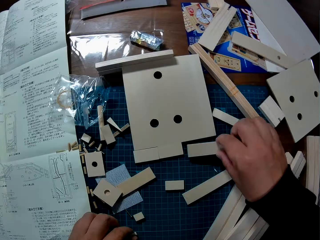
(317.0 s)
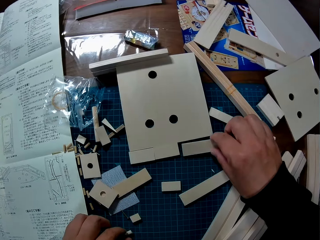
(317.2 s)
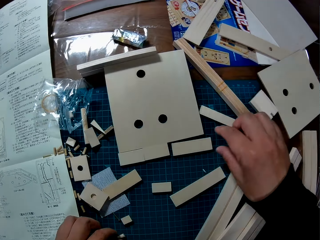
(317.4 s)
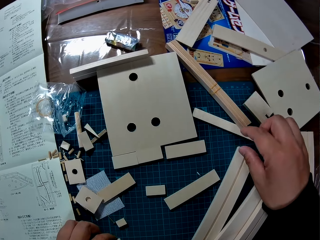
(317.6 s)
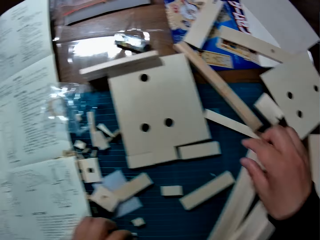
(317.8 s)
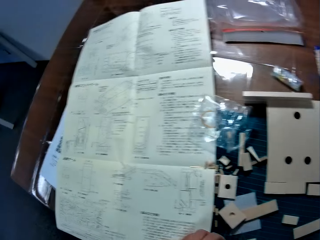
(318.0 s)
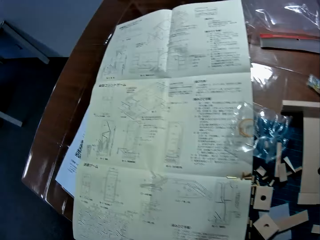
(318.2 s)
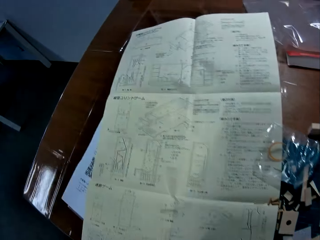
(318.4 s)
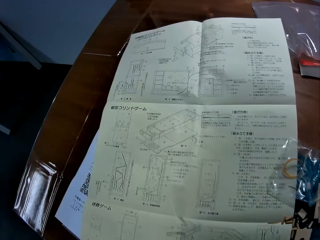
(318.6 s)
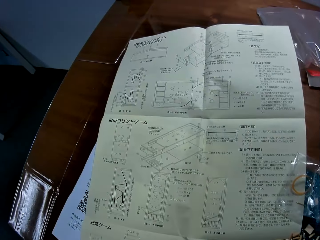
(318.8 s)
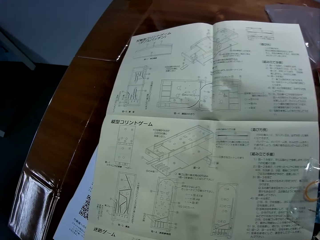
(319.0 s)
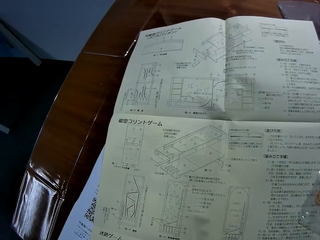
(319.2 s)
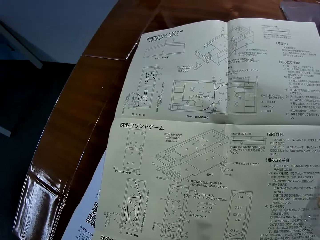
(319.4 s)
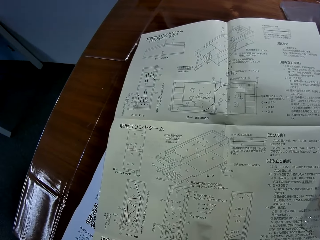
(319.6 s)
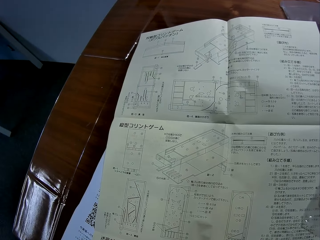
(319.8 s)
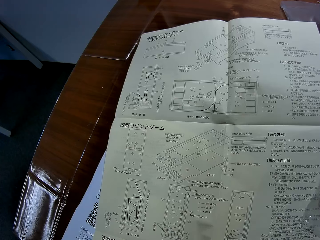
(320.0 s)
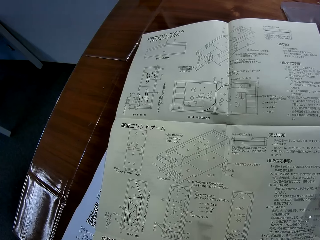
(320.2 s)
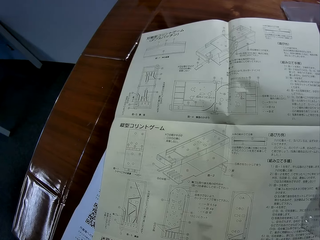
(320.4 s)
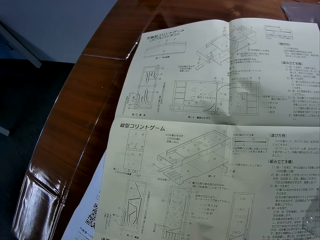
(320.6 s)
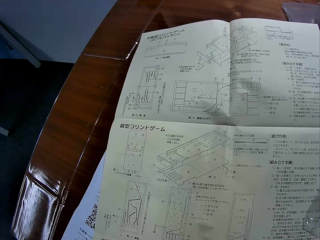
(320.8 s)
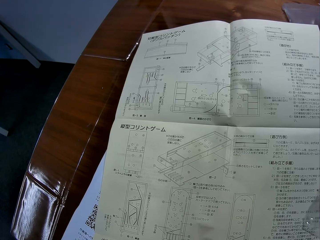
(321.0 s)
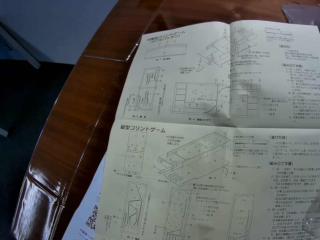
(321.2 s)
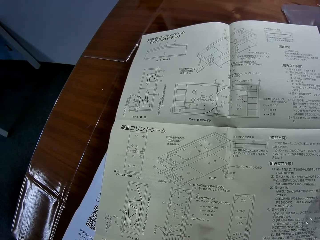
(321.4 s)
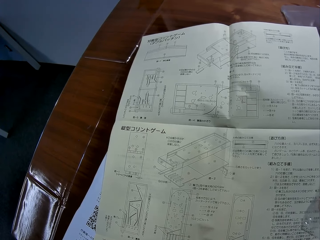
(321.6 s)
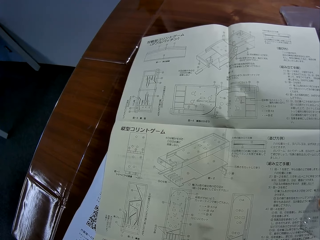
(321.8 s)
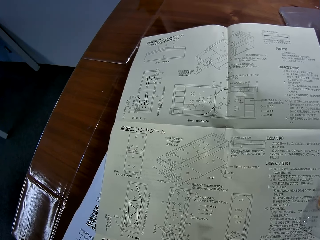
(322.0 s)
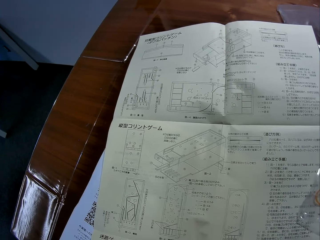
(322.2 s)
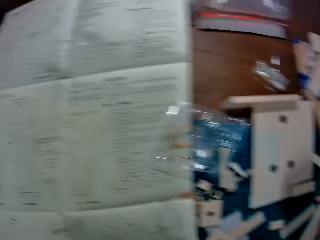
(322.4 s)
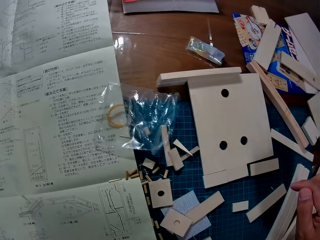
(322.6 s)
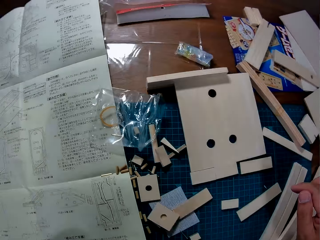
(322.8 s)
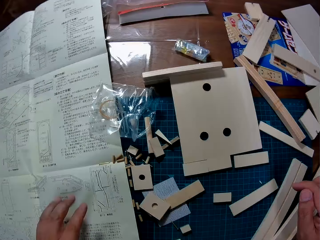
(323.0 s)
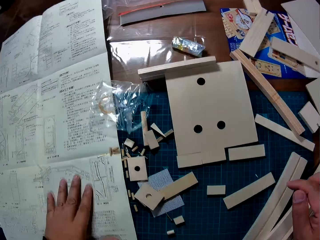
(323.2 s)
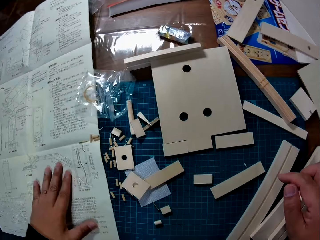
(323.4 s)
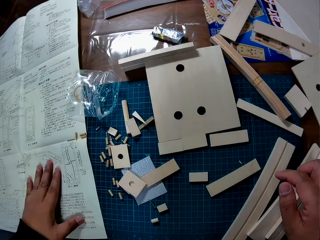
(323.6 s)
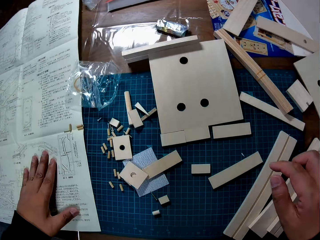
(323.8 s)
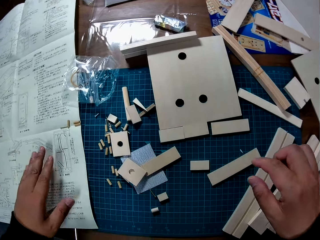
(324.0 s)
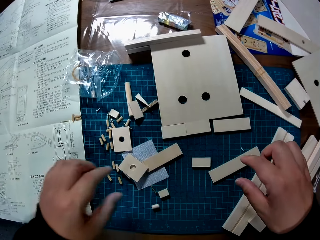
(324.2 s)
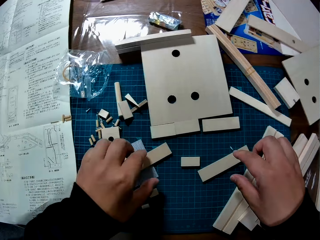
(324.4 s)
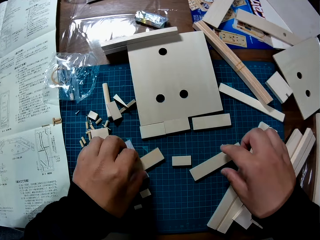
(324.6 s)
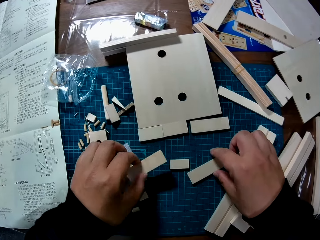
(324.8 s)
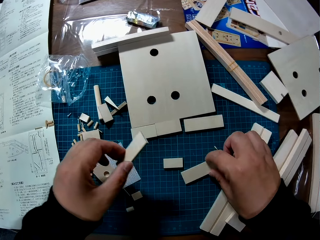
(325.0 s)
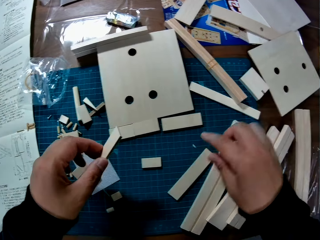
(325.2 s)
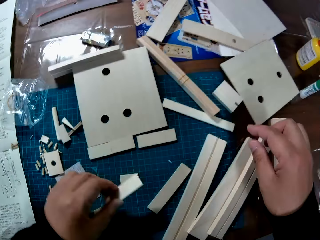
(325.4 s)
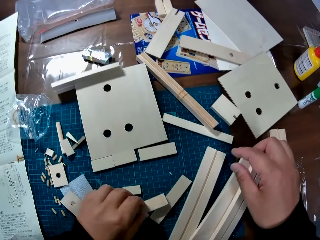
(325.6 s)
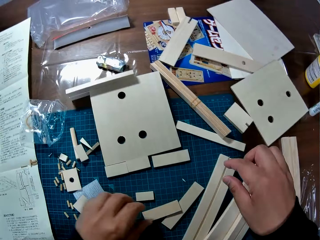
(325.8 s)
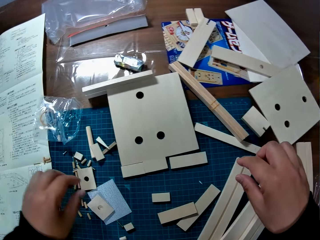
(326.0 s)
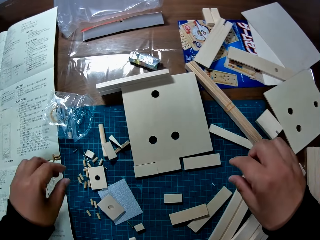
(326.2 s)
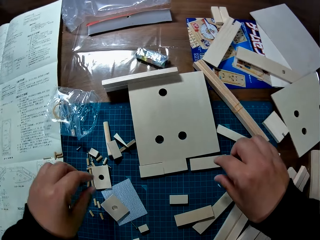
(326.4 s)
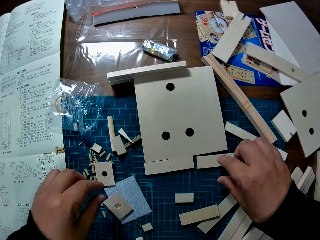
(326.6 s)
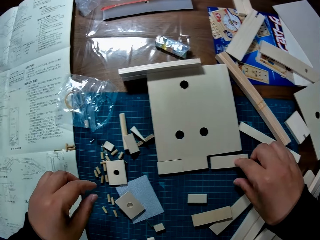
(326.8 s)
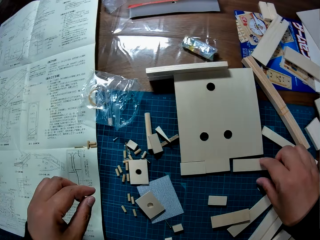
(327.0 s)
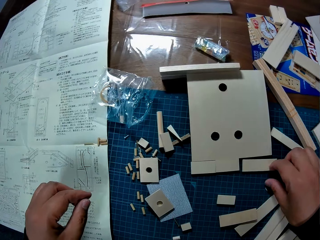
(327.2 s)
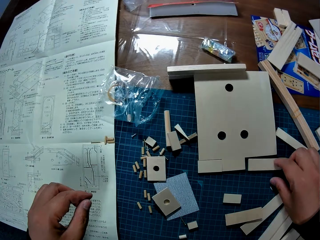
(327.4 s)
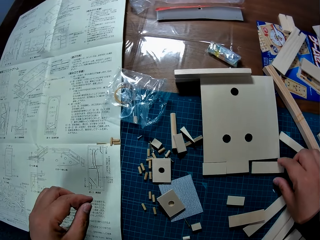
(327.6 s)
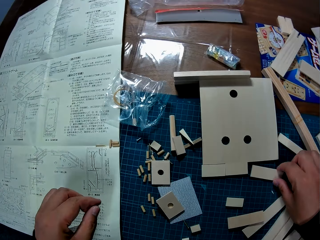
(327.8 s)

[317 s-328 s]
The camera wearer picks up a piece of wood from the table with his right hand. He drops the piece of wood on the table. He turns to the modelling manual. He stares at the blueprint on the table. He turns to the right. He moves the blueprint on the table with his left hand. He picks up a piece of wood from the table with his left hand. He drops the piece of wood on the table.

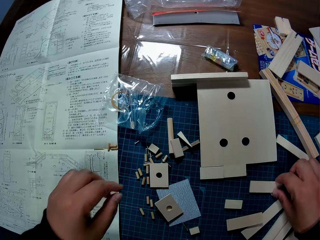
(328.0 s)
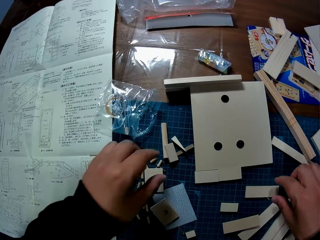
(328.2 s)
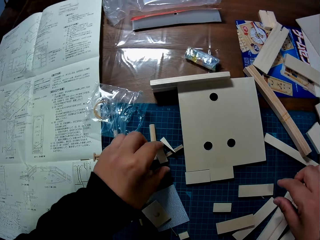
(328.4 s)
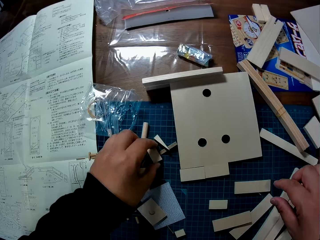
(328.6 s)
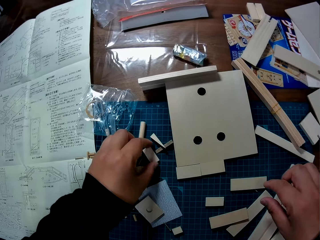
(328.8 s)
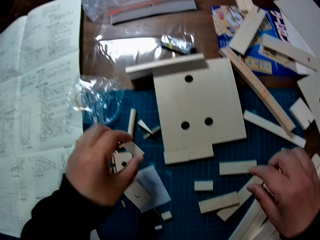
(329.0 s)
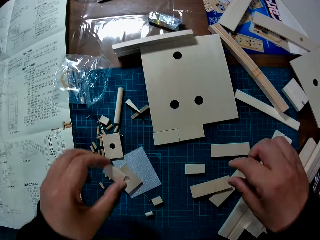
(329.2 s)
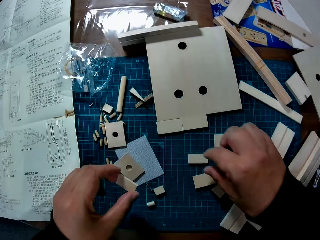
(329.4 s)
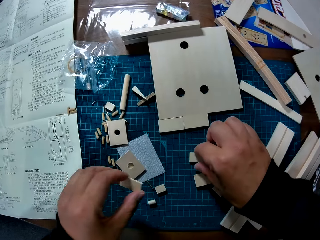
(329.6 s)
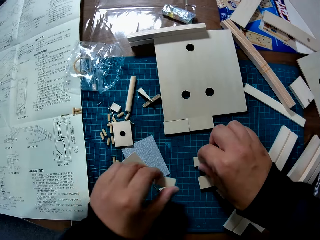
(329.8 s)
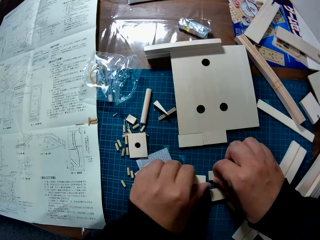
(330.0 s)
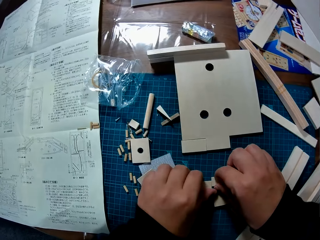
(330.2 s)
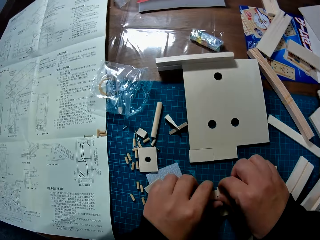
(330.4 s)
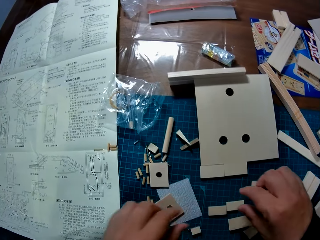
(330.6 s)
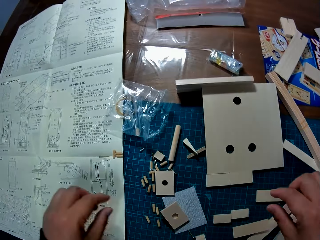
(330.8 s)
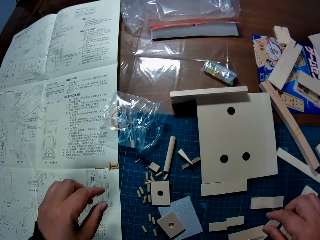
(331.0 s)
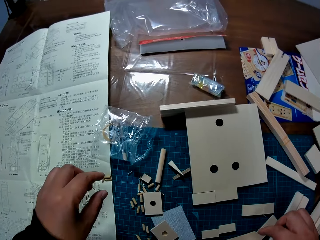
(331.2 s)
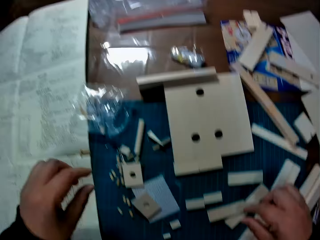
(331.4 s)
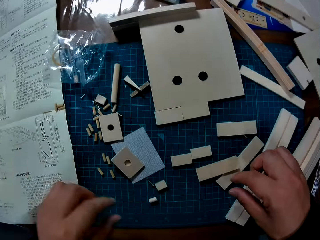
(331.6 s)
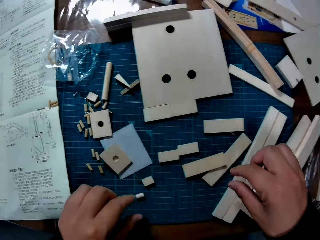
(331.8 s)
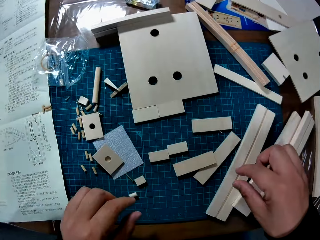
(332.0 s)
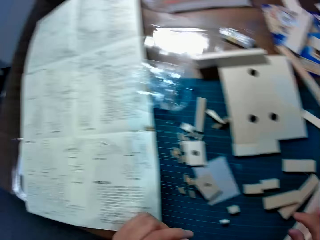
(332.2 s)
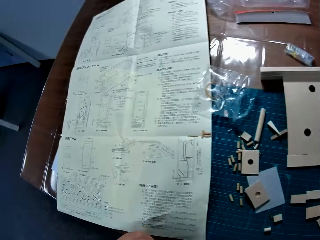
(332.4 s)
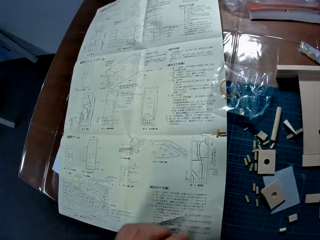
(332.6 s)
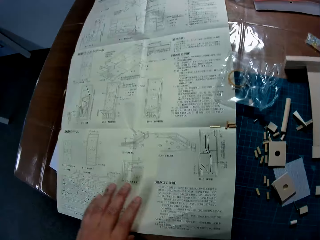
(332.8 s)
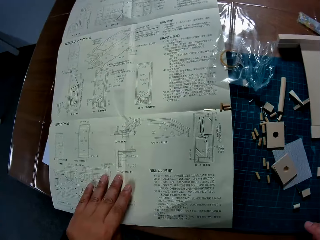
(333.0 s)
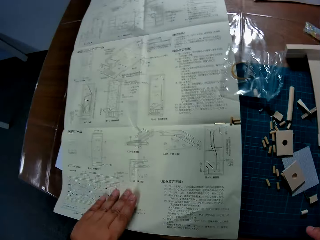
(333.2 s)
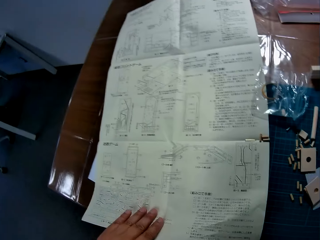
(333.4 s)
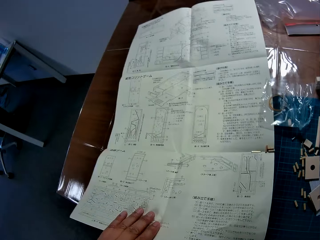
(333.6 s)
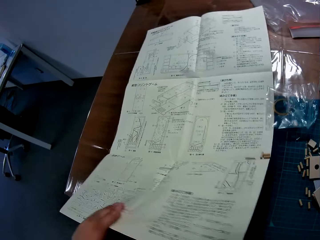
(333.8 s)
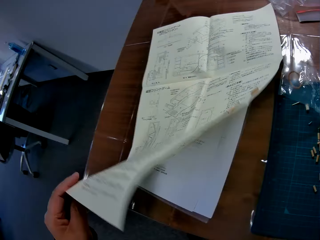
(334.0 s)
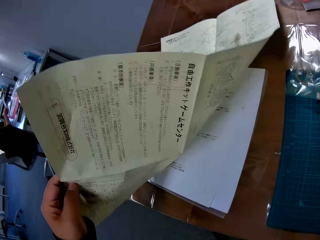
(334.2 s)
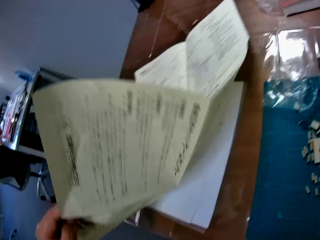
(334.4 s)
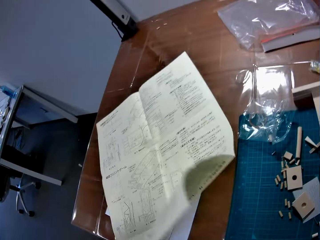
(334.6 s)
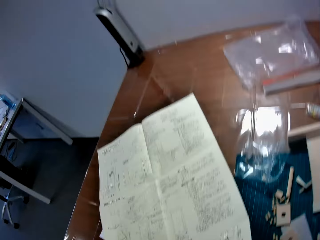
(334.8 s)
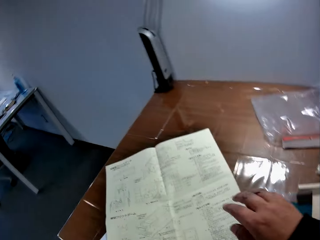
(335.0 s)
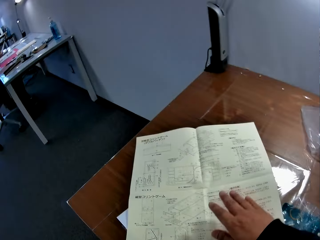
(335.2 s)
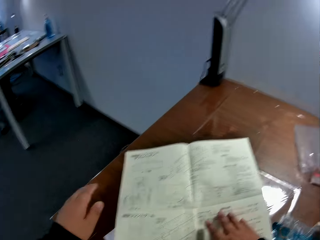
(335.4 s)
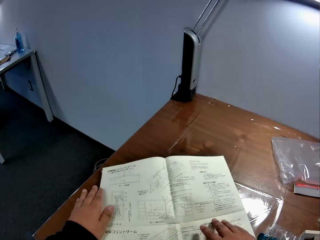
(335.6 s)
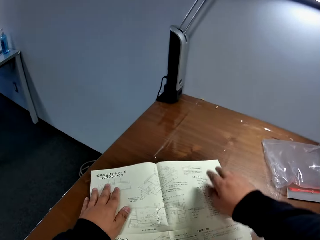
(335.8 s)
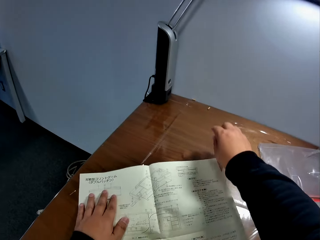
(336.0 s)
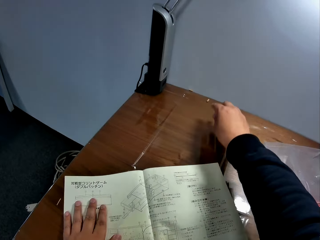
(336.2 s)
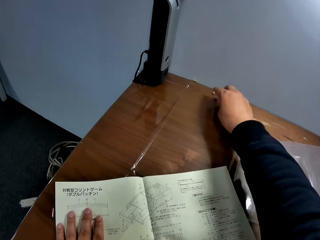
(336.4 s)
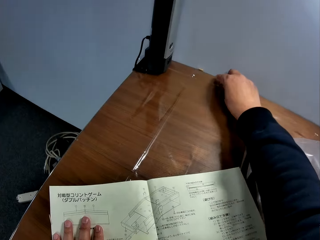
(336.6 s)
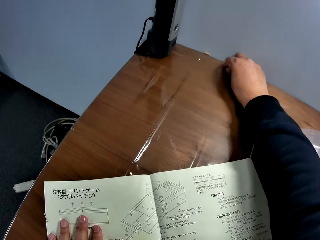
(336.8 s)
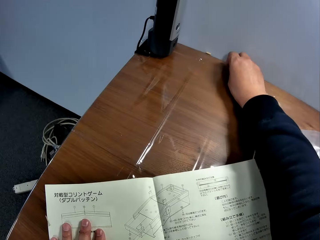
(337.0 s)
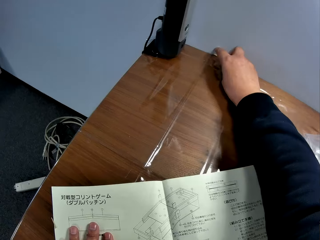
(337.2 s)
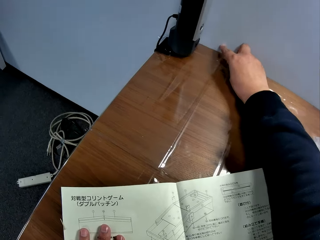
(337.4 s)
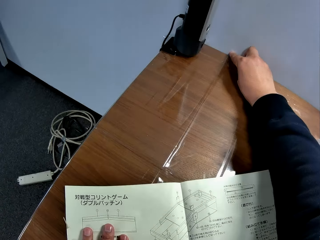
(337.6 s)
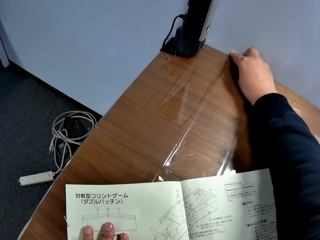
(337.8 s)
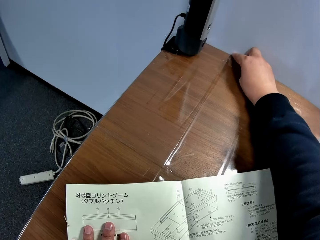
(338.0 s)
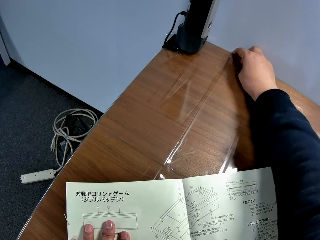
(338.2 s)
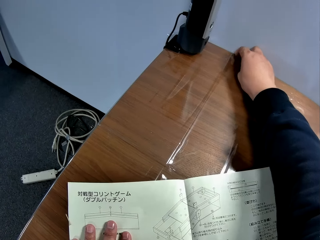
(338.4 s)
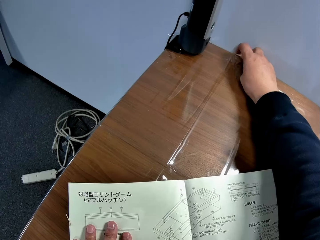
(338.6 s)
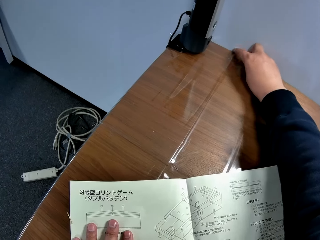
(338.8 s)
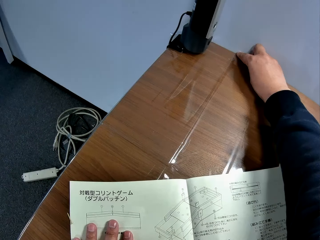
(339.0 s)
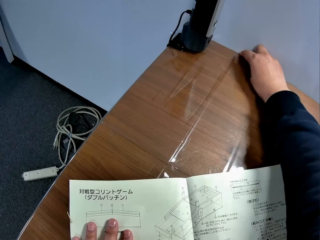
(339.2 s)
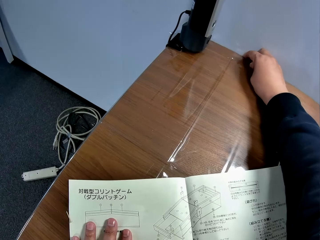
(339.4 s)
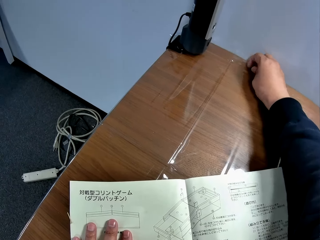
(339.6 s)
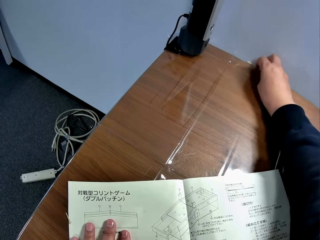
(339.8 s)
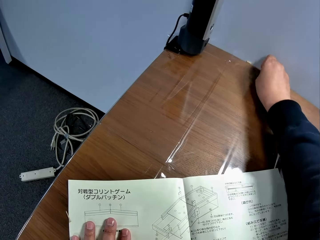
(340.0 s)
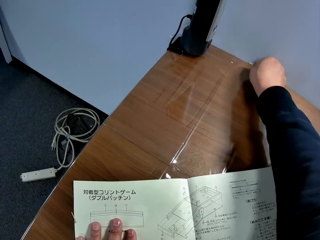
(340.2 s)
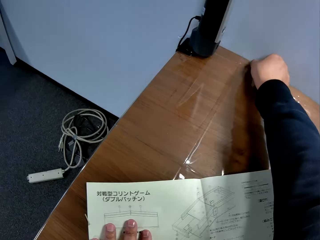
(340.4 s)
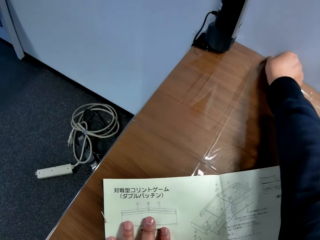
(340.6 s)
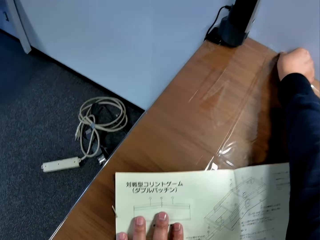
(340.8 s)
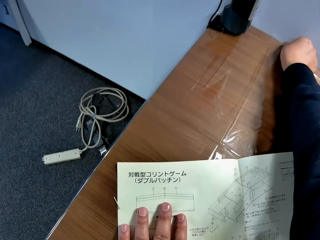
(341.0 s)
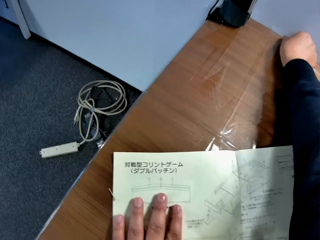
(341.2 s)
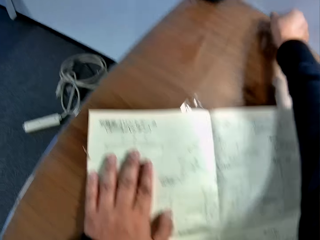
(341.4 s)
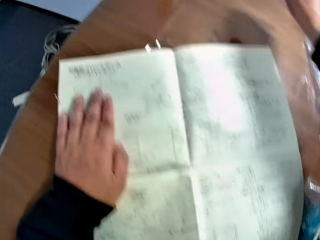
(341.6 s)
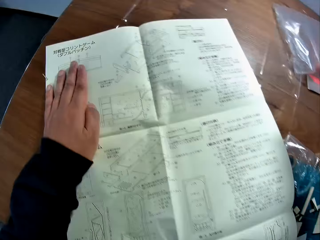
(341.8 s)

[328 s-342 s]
The camera wearer moves a piece of wood on the table with his right hand. He picks up a wood piece from the cutting mat. He arranges some pieces of wood on the table. He joins the wood piece. He looks around. He turns to the modelling manual. He places his left hand on the modelling manual. He moves the blueprint on the table with his left hand. He lifts the modelling manual. He puts his hands on the modelling manual. He picks up pieces of wood from the edge of the table with his right hand. He touches something.
